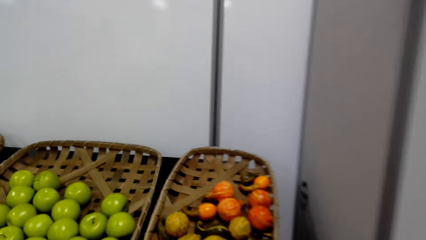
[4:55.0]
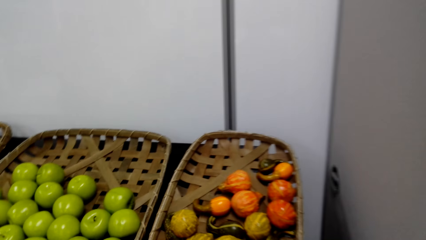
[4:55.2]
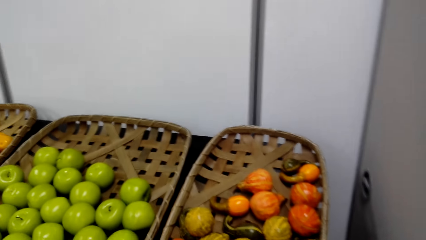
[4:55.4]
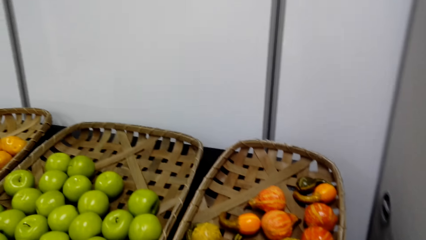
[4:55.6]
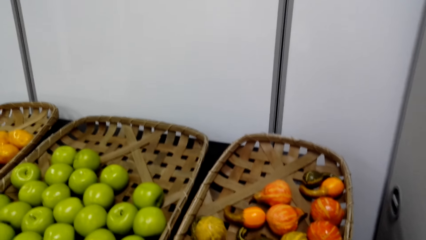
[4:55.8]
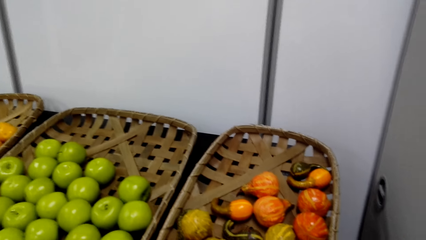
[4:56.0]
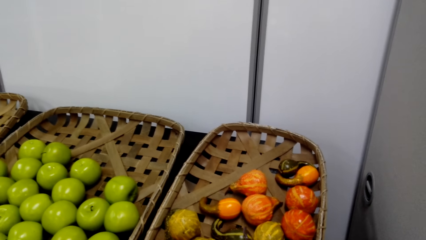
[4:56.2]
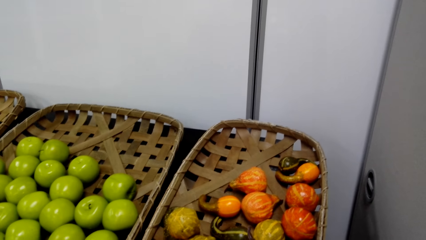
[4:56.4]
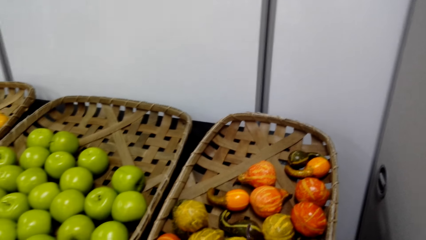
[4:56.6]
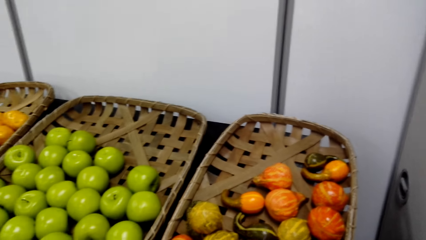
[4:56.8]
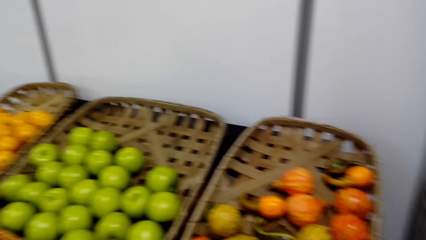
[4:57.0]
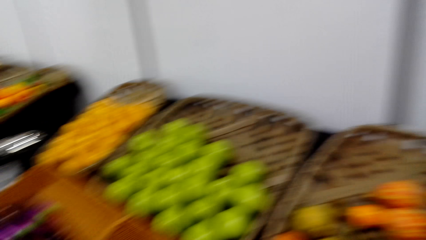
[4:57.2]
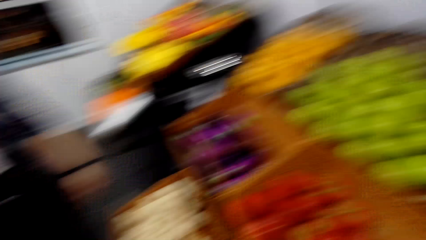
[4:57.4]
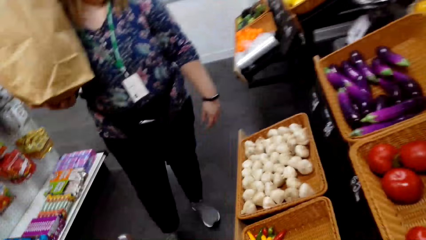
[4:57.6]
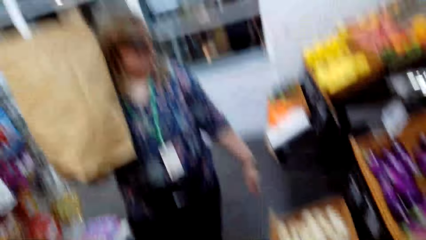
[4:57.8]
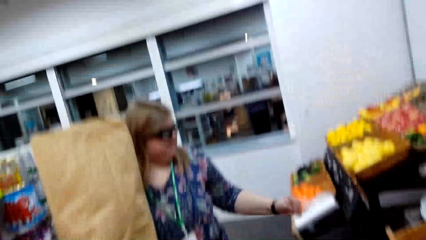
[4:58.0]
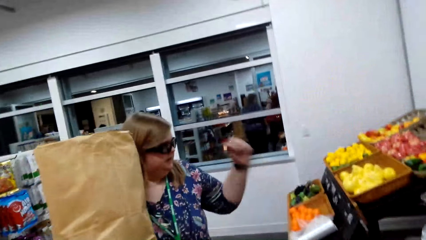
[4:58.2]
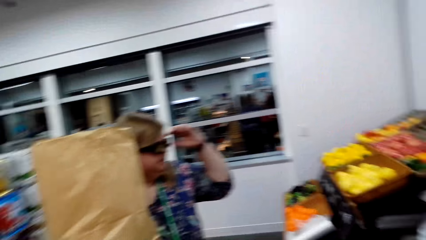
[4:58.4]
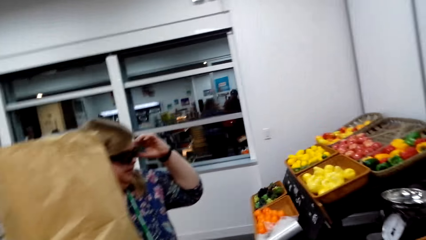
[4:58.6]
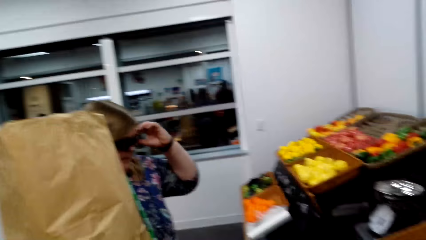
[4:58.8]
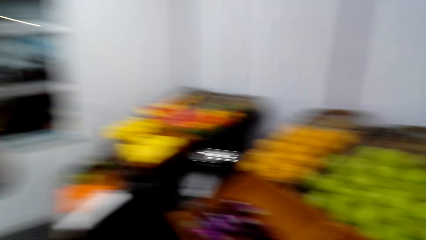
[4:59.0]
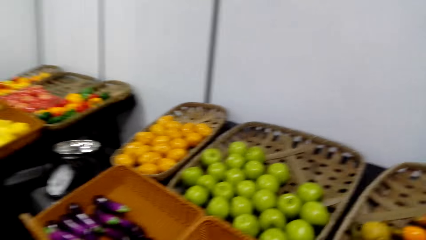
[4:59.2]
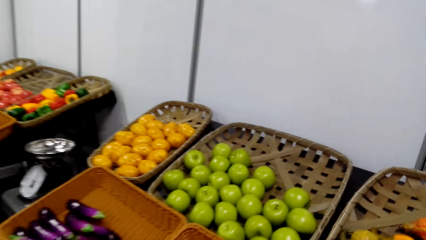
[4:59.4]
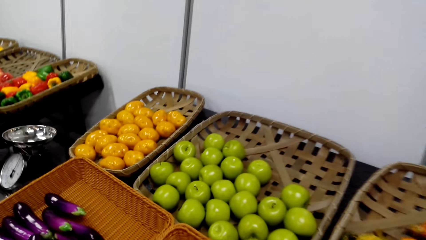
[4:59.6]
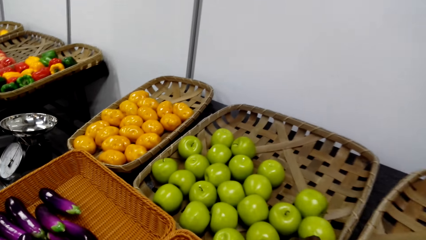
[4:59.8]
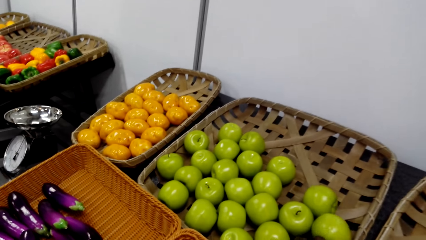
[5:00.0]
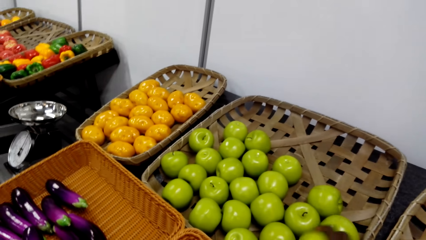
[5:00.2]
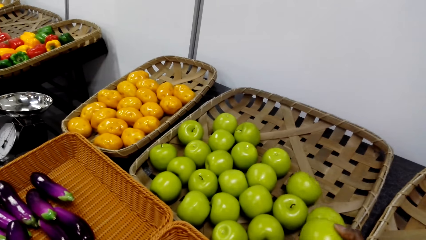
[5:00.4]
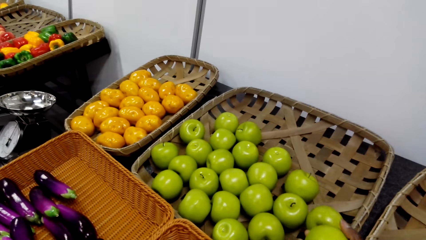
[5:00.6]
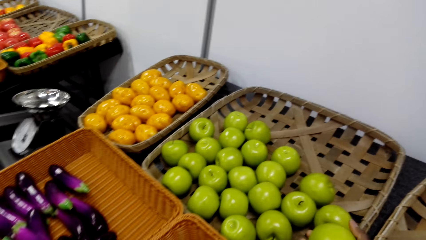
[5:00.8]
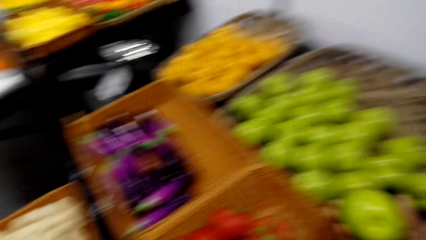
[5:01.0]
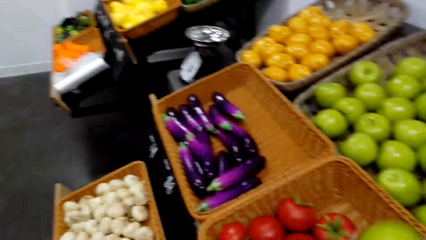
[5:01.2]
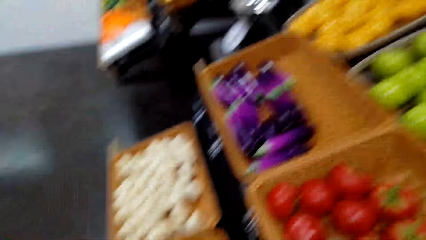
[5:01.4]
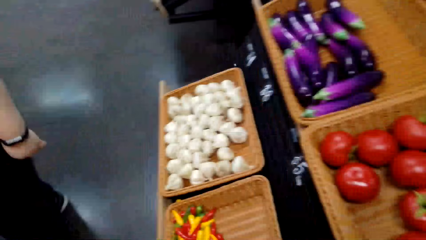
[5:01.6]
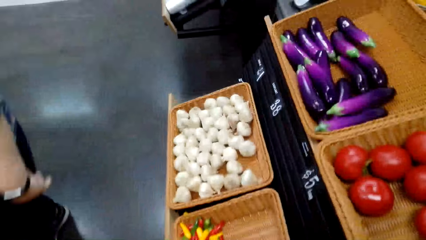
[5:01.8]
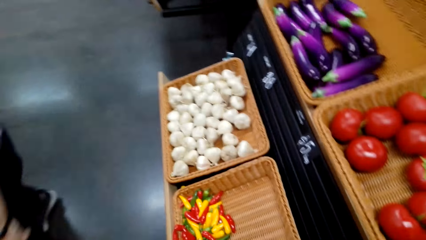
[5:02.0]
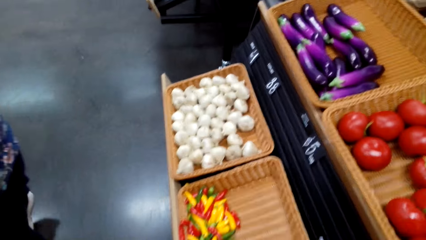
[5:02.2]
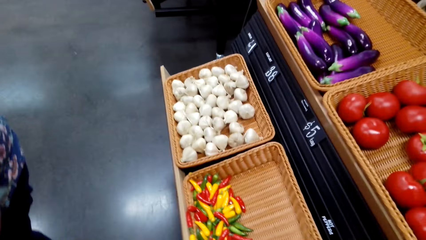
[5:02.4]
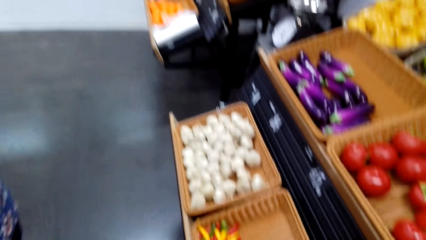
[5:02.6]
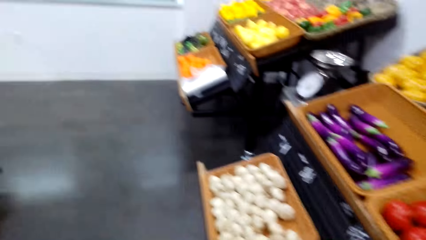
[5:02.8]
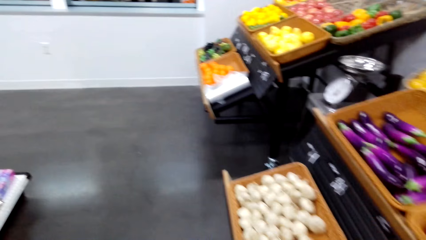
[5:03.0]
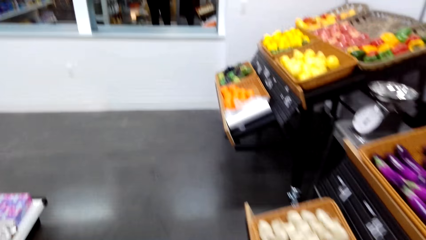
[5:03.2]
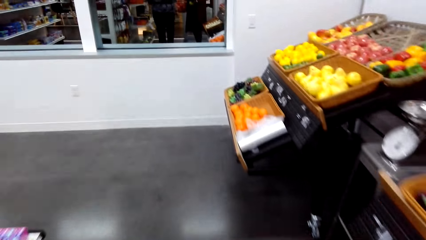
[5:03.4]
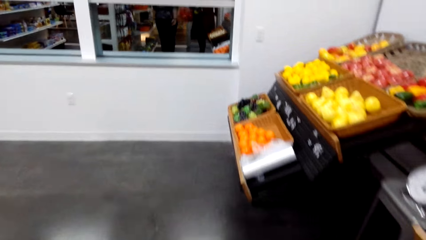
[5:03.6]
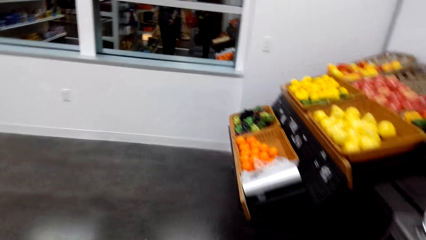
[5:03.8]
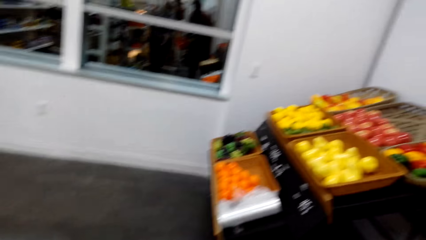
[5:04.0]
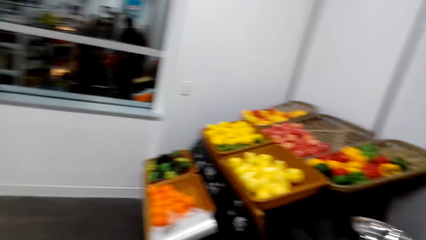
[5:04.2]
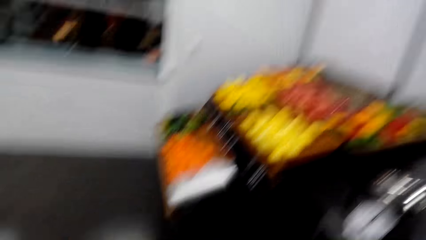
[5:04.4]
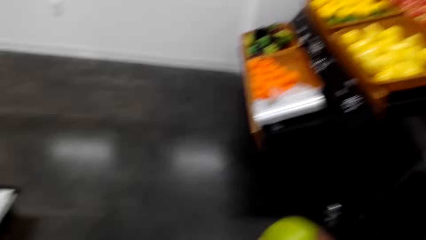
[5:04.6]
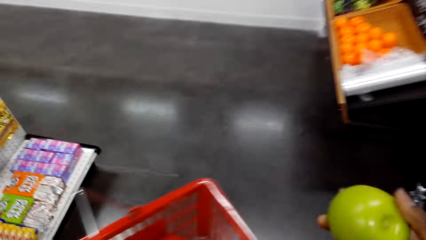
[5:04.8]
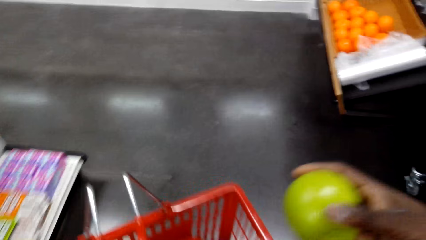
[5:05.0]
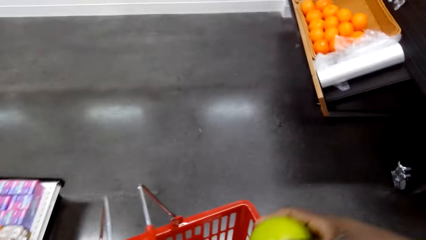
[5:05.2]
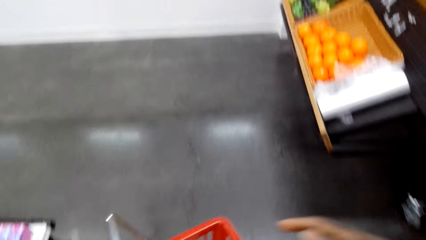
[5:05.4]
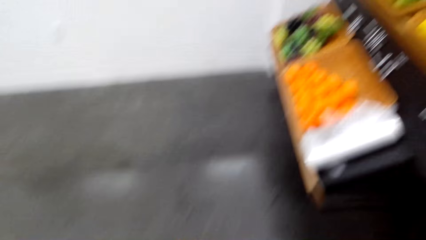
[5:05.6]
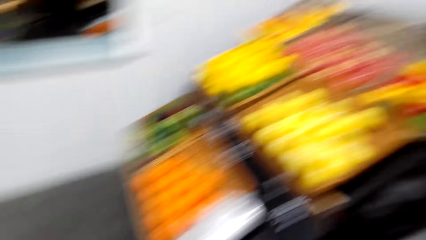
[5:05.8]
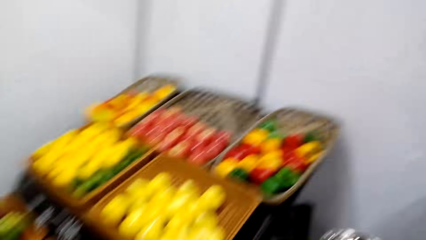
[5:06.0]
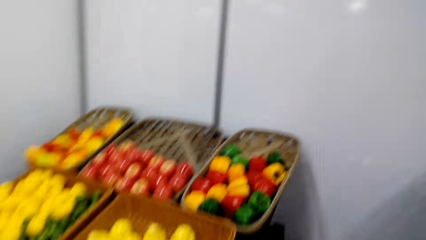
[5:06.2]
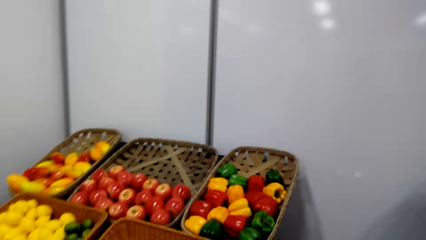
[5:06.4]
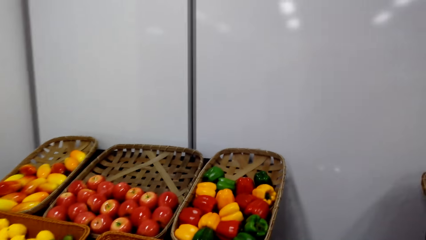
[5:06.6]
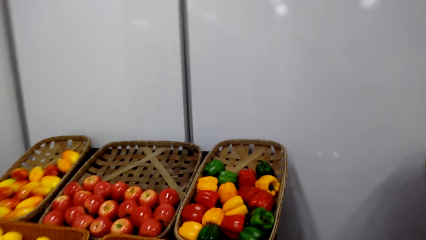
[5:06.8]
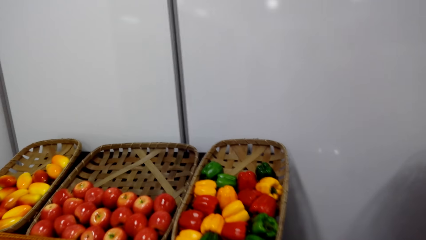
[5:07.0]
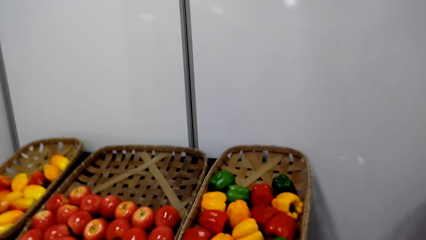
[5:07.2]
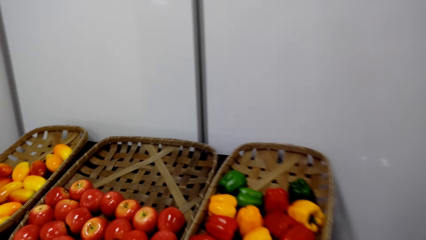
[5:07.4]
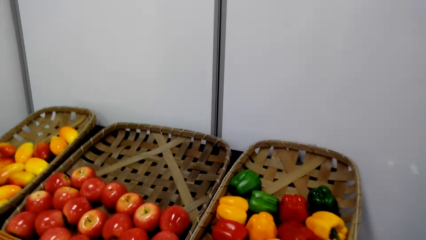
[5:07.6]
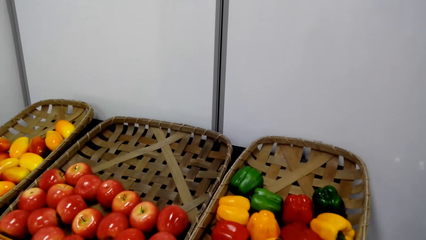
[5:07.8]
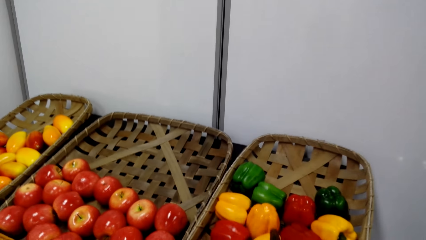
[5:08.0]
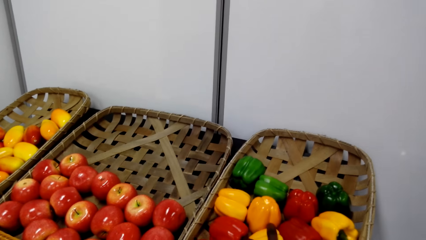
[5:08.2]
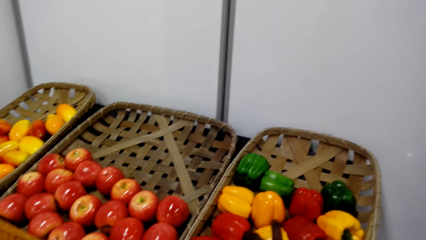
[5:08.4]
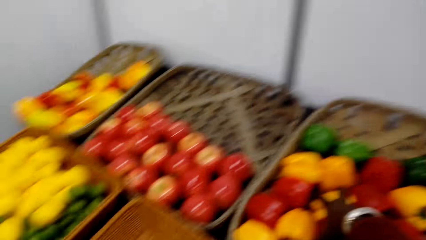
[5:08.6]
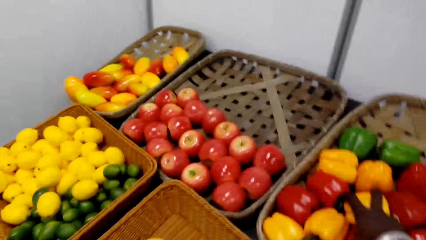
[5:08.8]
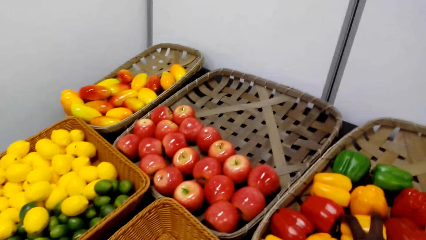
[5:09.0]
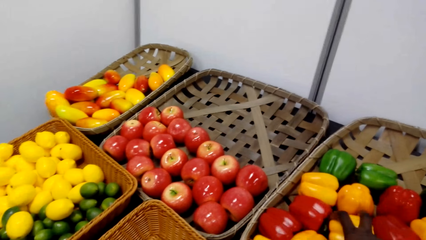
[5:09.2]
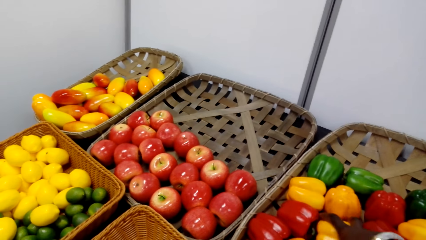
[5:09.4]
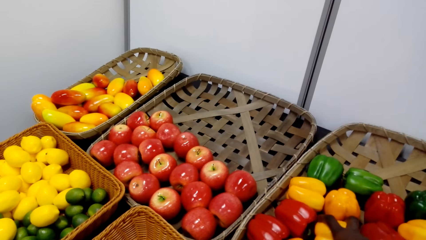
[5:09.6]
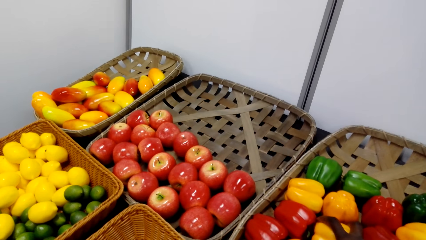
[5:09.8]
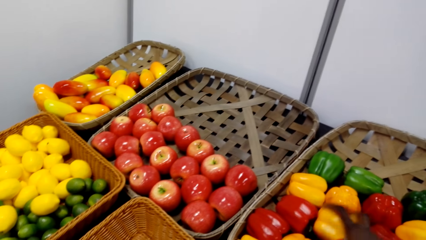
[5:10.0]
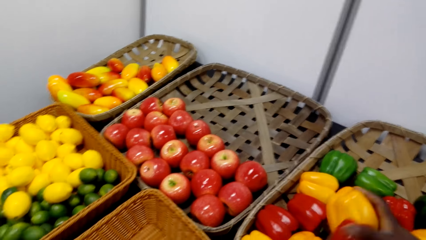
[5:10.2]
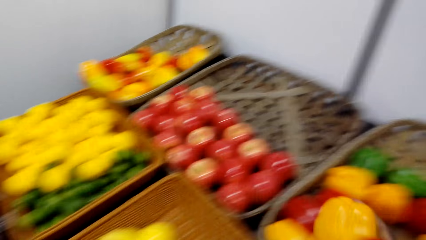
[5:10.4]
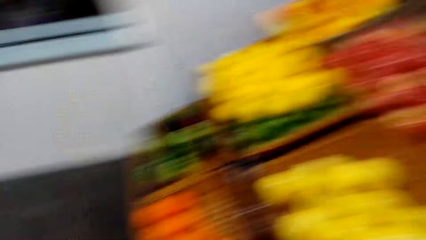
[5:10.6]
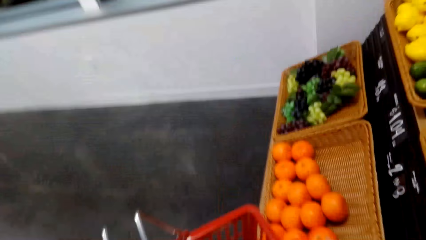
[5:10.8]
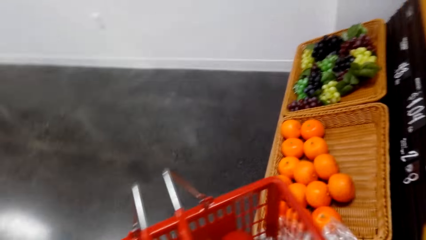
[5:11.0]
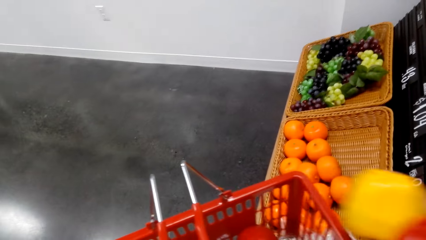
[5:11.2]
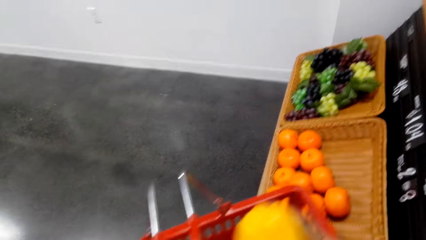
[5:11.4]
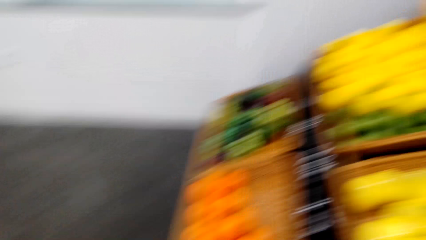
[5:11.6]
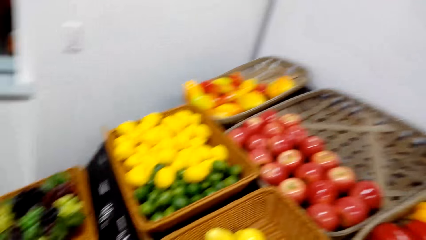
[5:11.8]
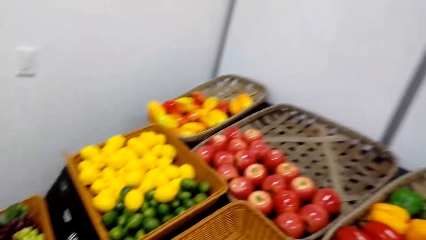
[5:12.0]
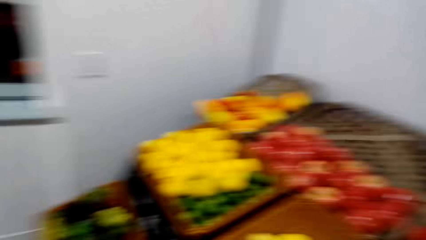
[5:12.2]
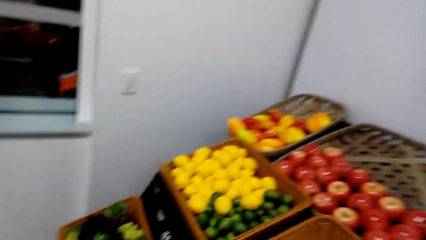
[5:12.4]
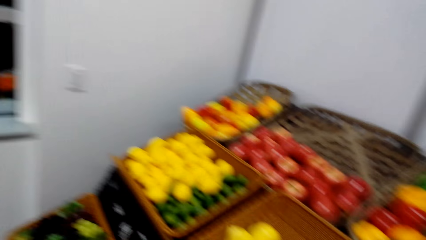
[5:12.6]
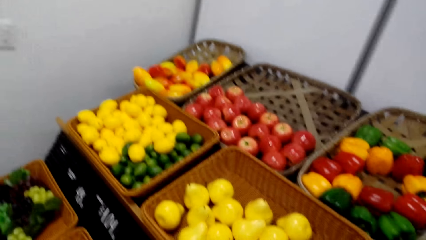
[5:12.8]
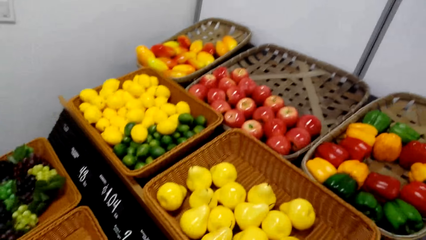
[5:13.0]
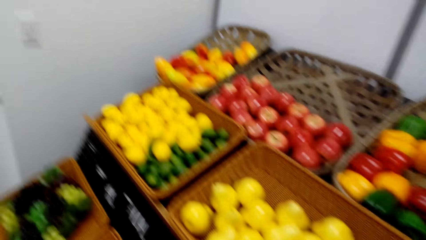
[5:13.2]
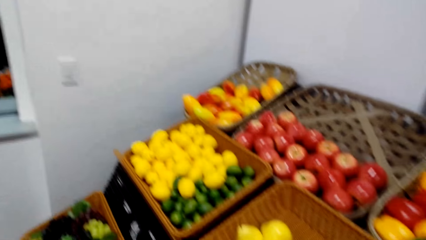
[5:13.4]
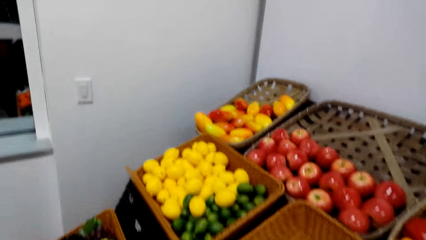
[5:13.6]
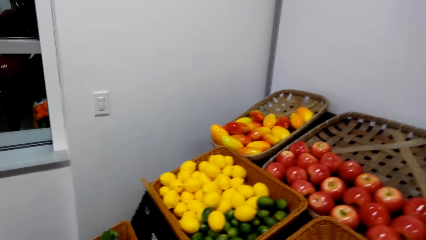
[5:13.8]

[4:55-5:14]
The camera wearer touches something, looks around, and walks around. A woman touches the sunglasses. The camera wearer looks around. They converse with the woman. They touch the apples and take the apple from the tray. They walk around and put the apple in the bucket. They walk around and touch the red pepper. They take the pepper from the tray and put the red pepper on the bucket. They look around.
